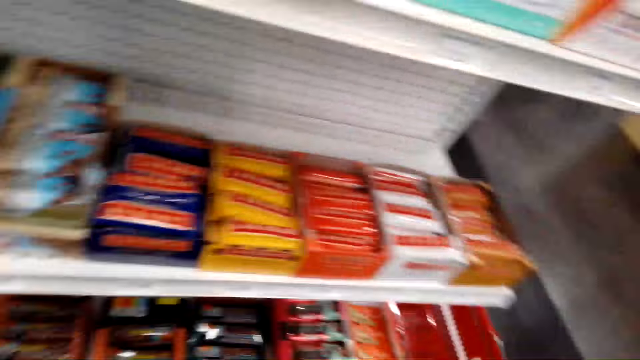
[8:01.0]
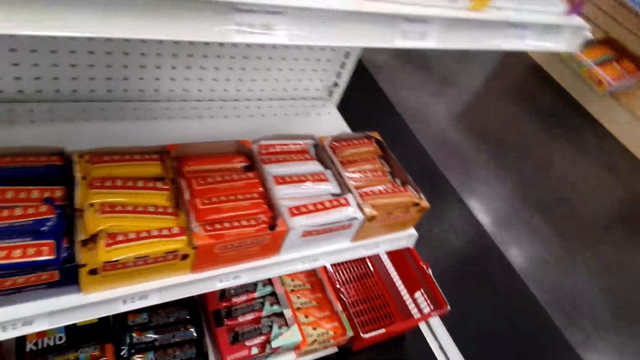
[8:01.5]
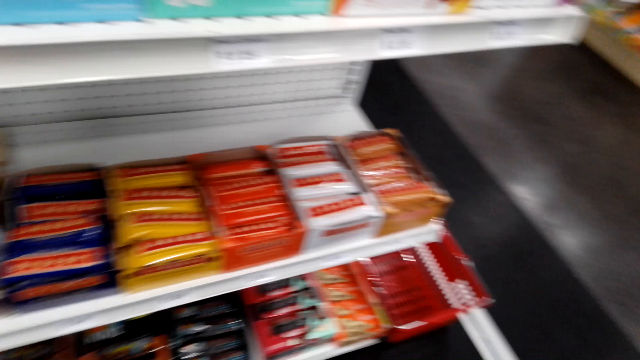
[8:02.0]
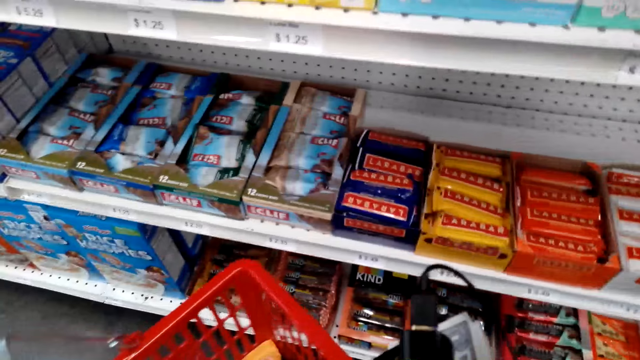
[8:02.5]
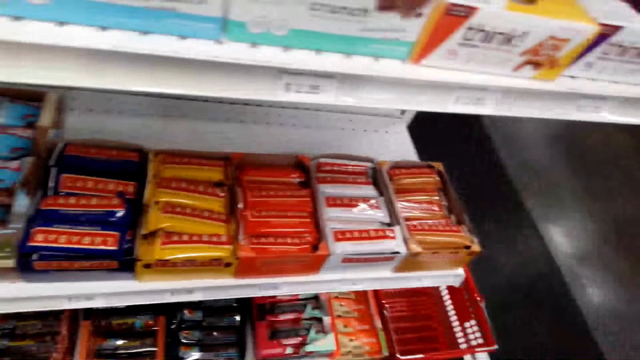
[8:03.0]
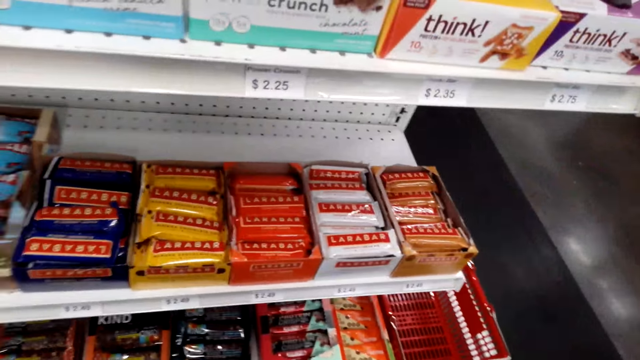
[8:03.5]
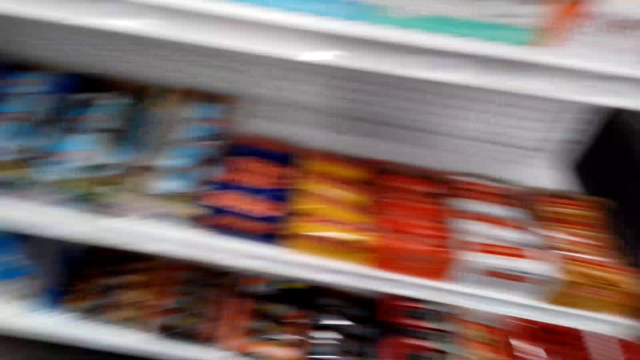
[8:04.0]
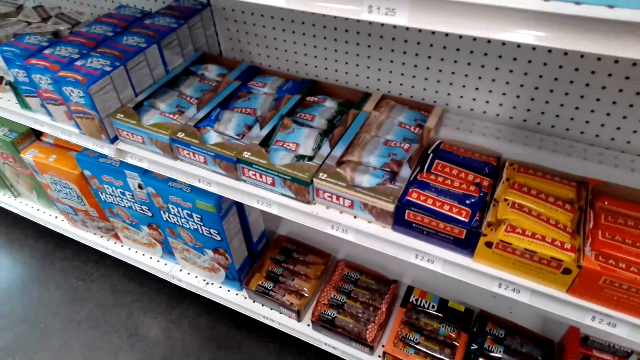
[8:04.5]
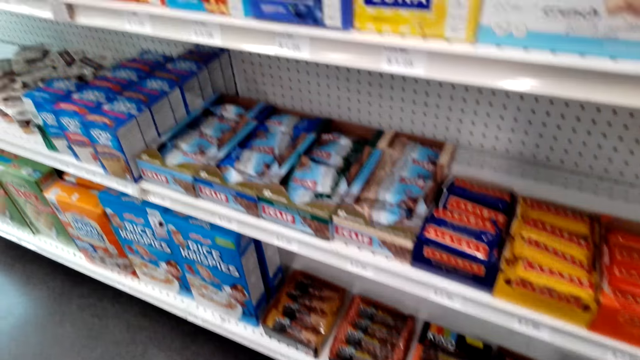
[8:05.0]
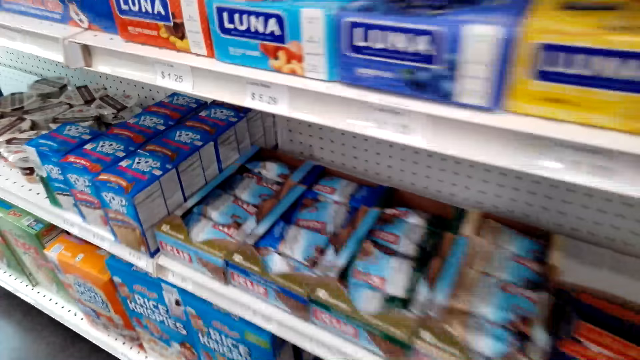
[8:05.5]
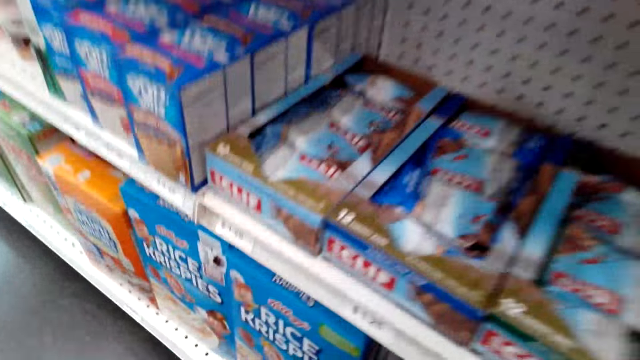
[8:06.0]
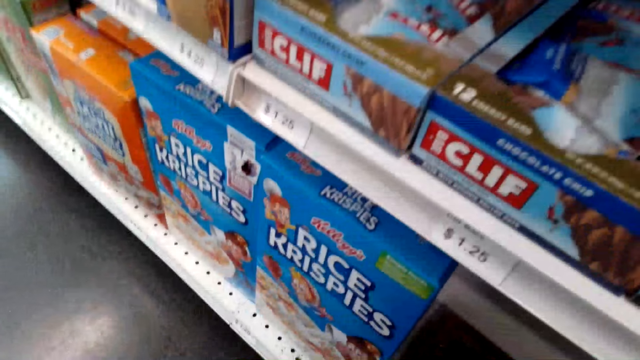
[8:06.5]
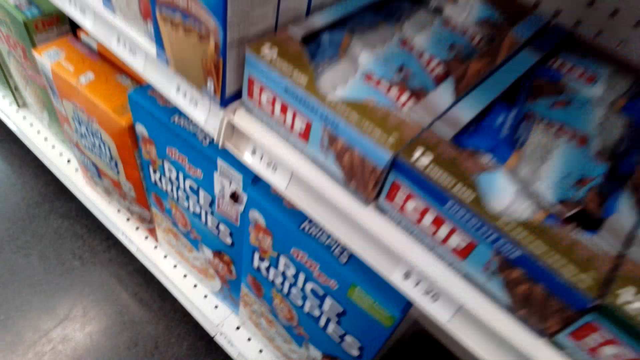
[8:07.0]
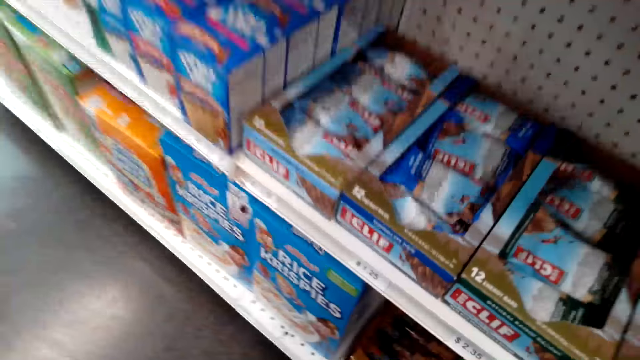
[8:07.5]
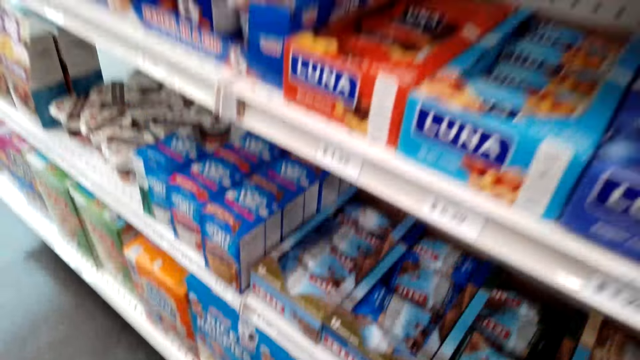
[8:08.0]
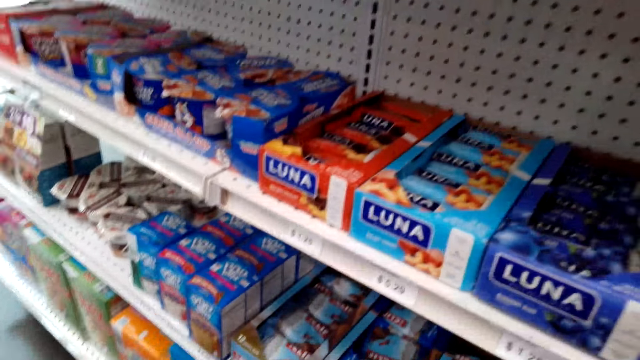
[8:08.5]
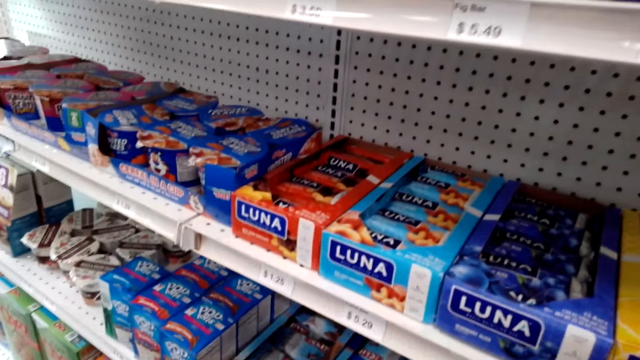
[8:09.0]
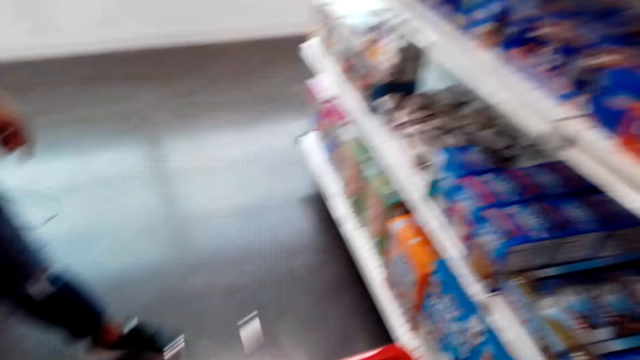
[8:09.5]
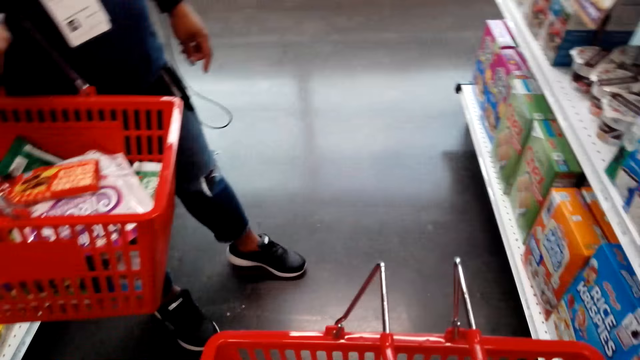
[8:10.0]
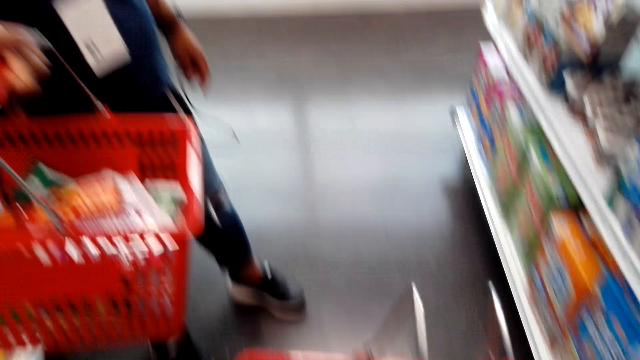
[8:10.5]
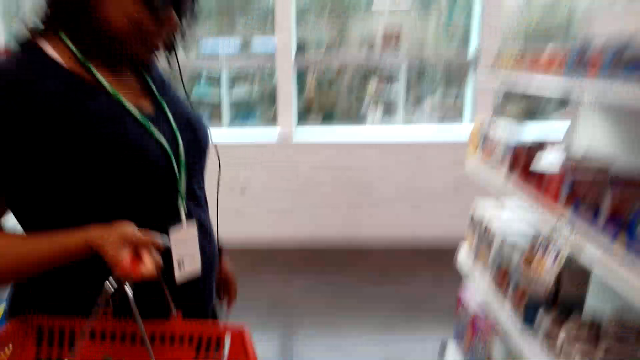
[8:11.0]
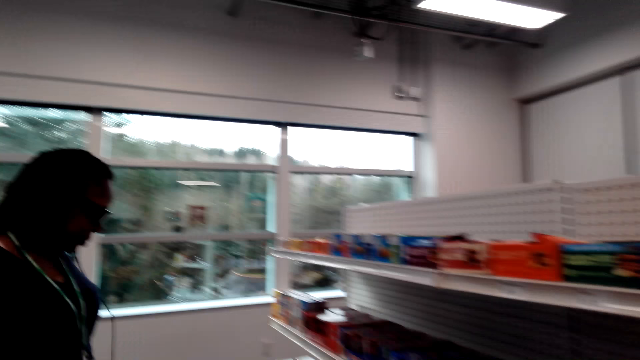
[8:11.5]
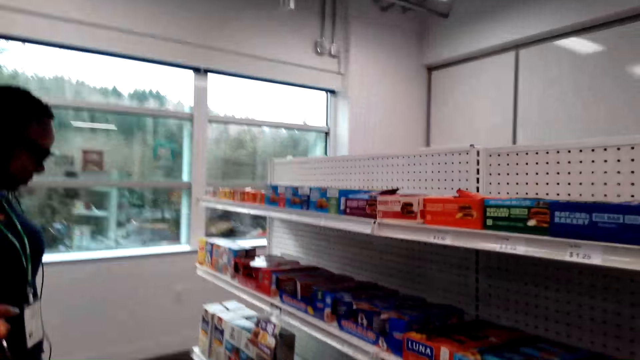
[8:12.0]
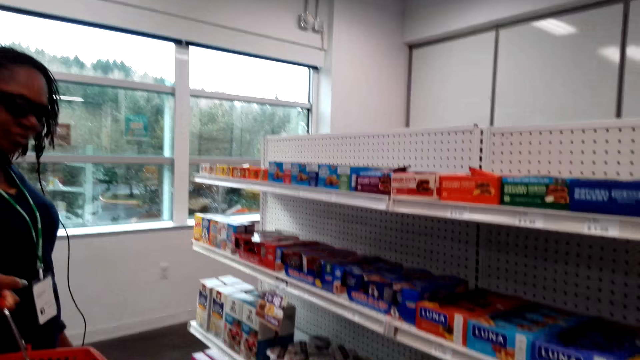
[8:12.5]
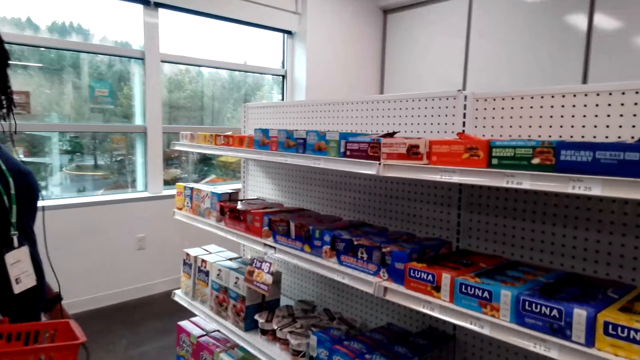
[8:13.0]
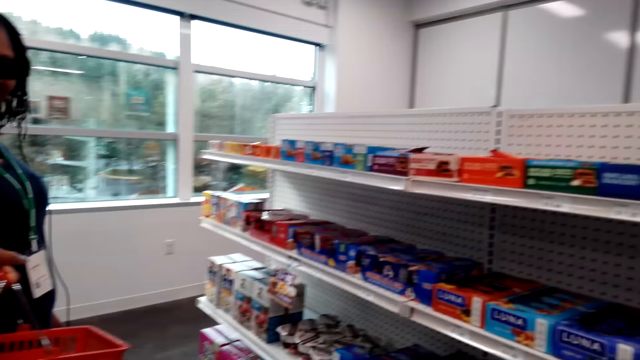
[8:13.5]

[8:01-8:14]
The camera wearer looks around the shelf. They speak to the woman. They pick something. They pick something from the shelf. They place it in the shopping basket.

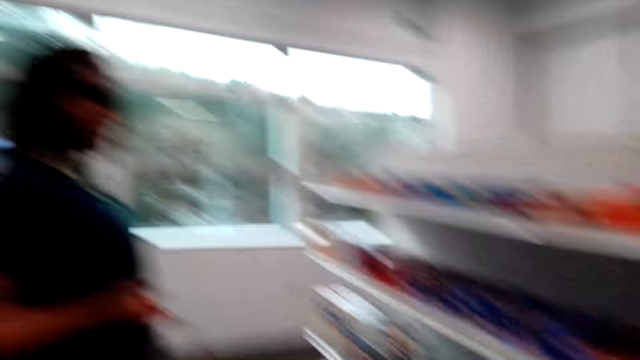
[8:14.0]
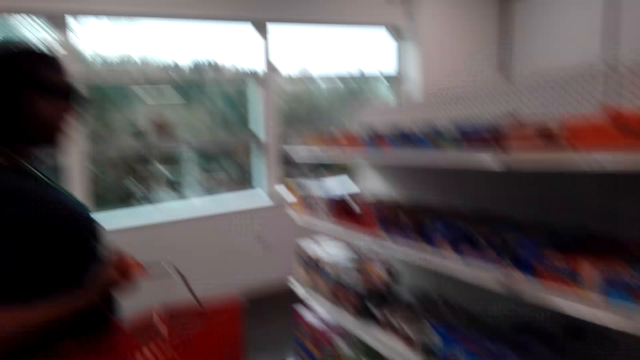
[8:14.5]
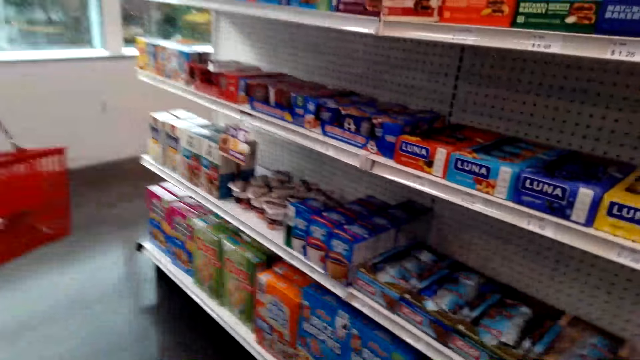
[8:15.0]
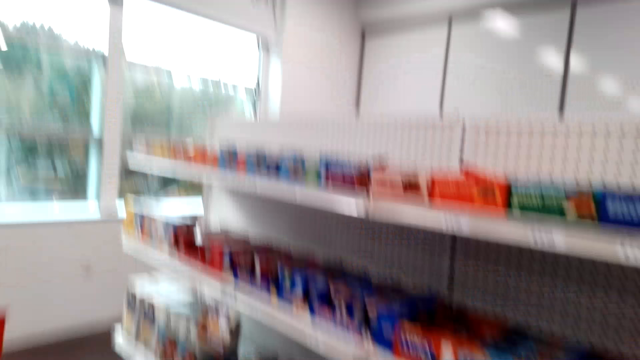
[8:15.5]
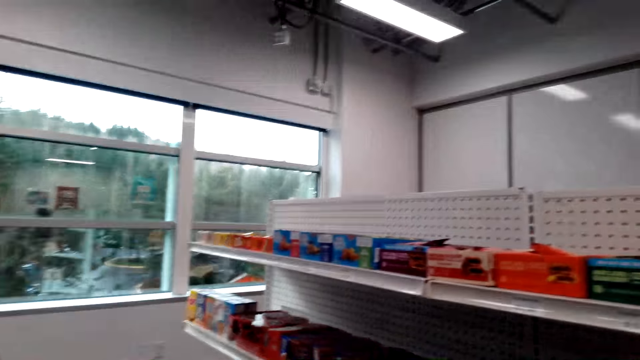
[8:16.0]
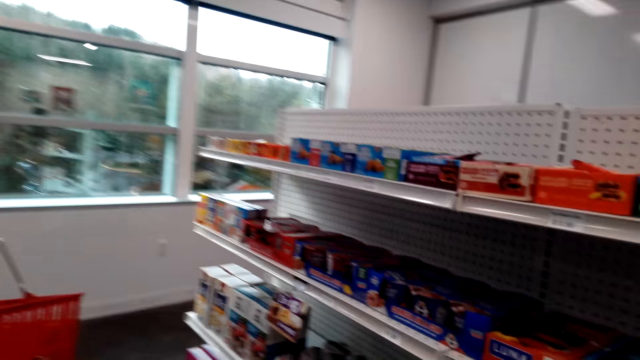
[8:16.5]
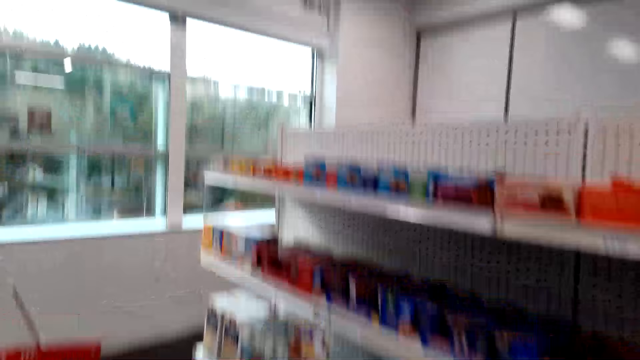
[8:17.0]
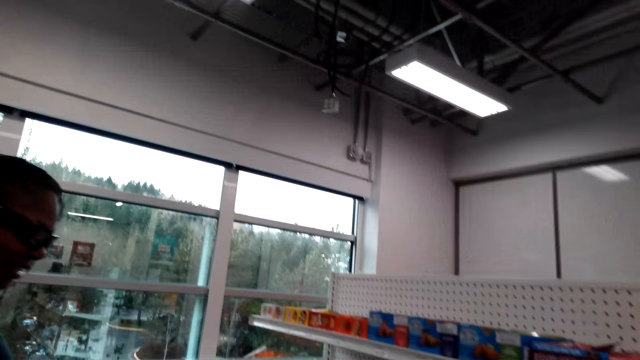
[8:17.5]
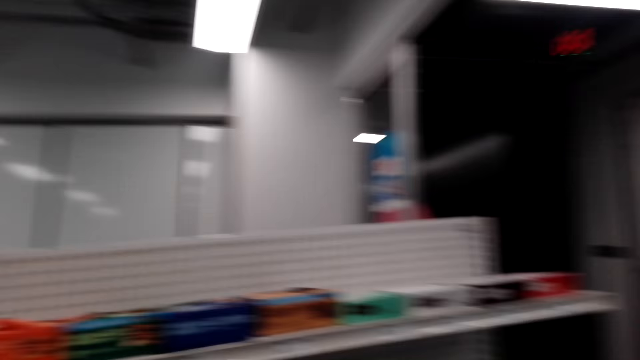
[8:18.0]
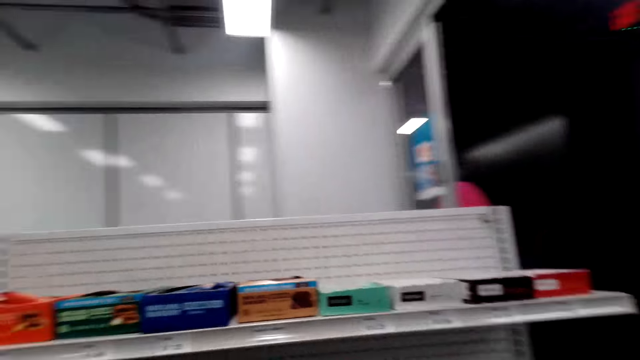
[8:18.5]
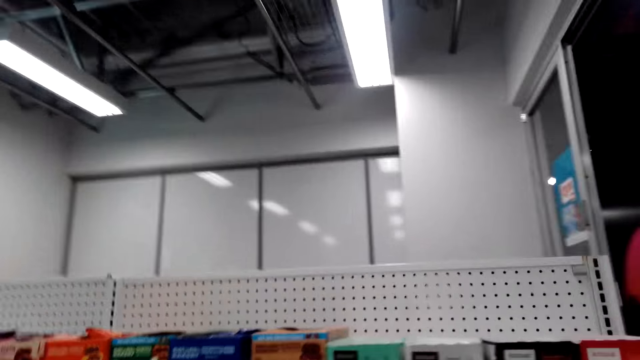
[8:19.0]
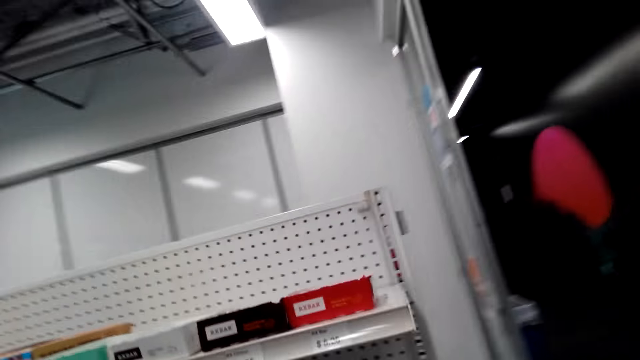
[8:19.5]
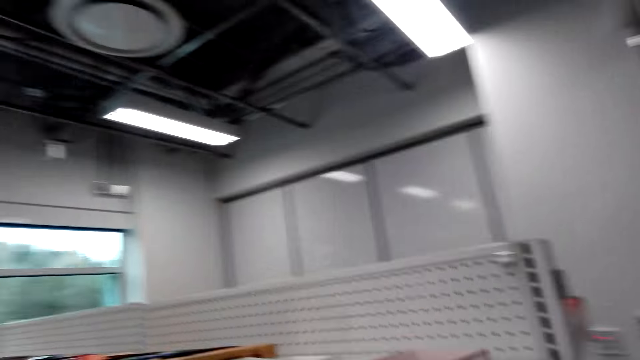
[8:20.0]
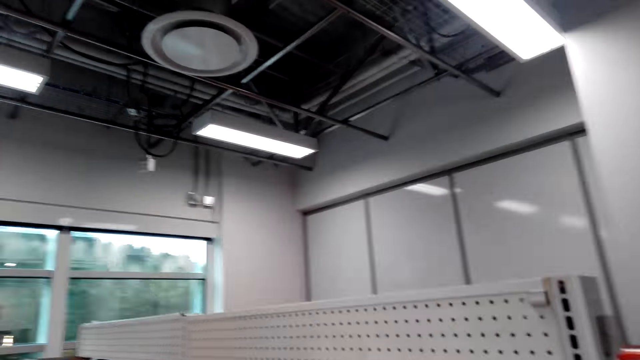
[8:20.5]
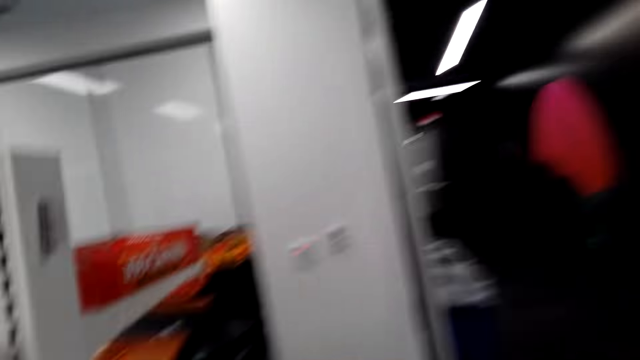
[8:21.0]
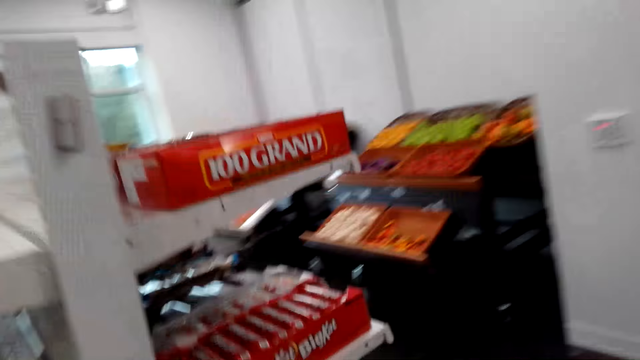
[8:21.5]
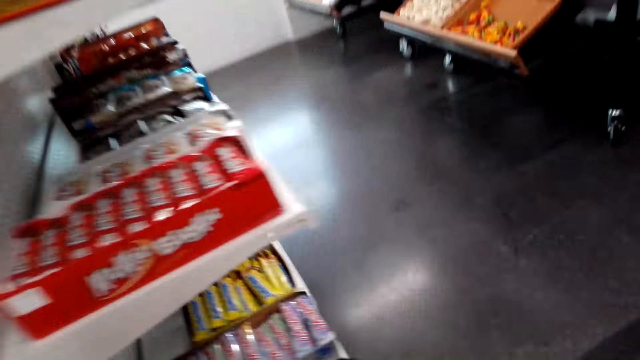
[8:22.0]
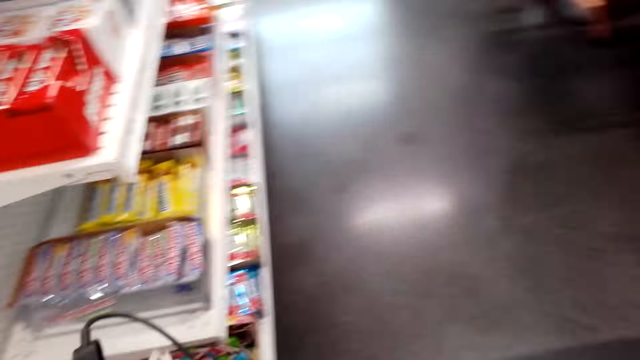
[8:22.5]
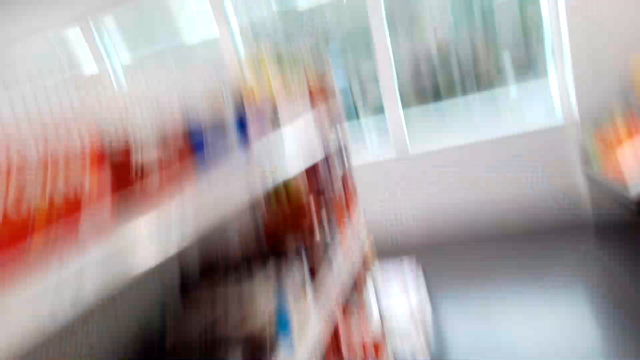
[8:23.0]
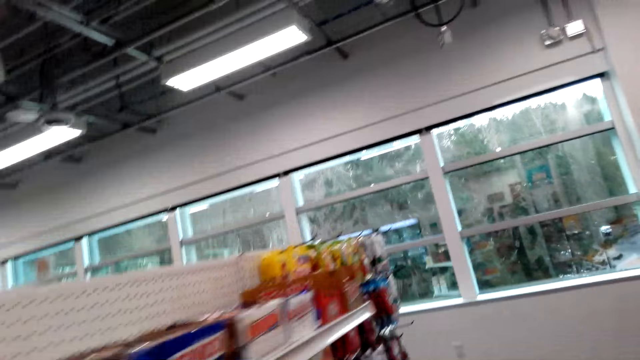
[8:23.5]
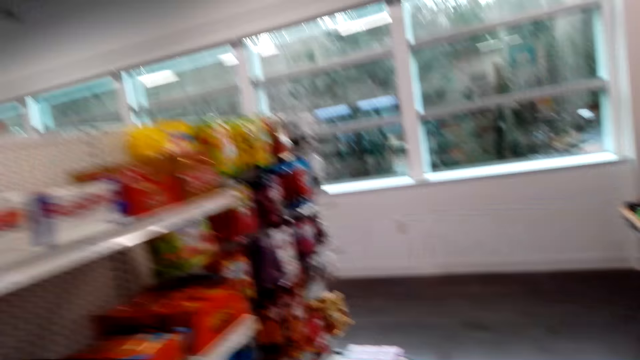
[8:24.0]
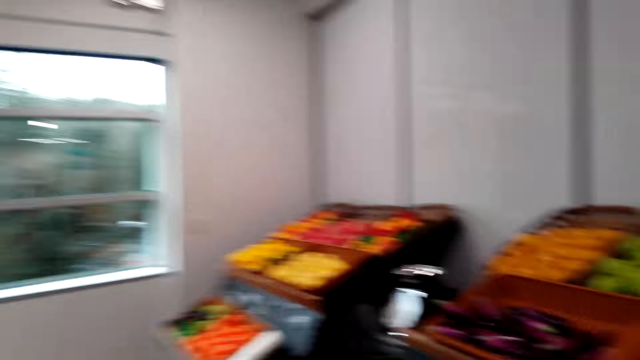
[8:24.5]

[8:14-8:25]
The camera wearer speaks to the woman. The woman laughs. The camera wearer walks in the supermarket.
